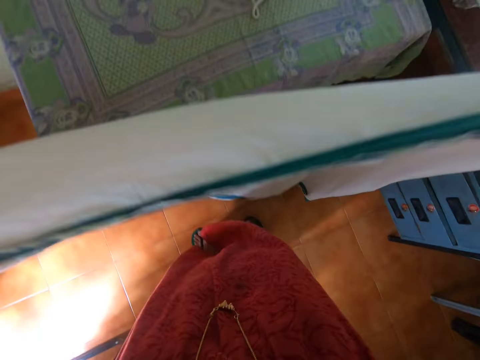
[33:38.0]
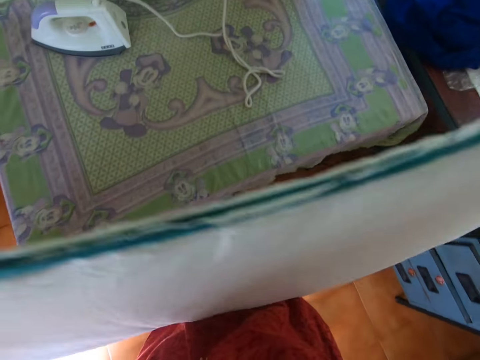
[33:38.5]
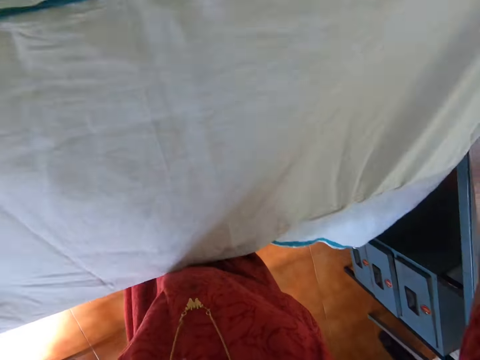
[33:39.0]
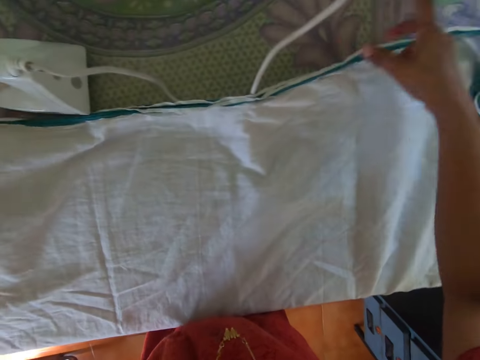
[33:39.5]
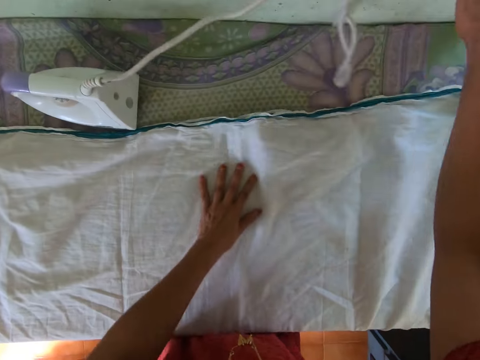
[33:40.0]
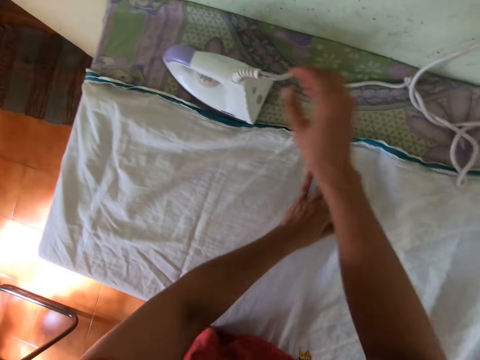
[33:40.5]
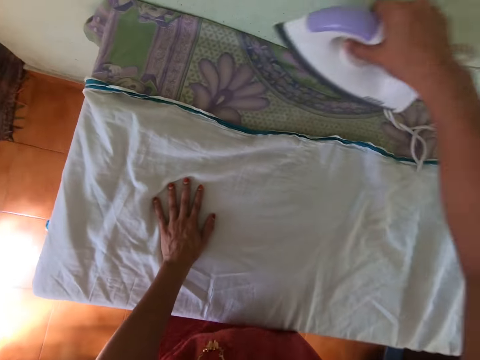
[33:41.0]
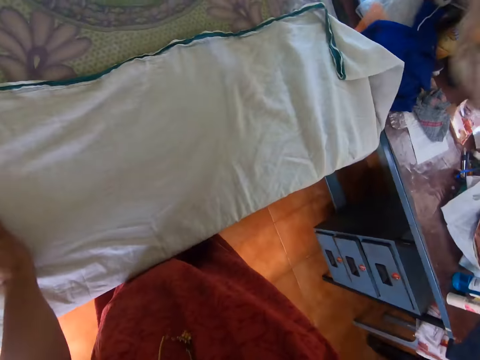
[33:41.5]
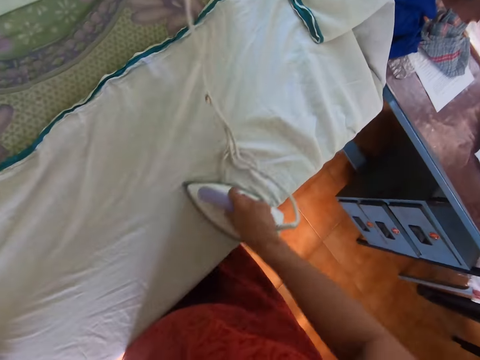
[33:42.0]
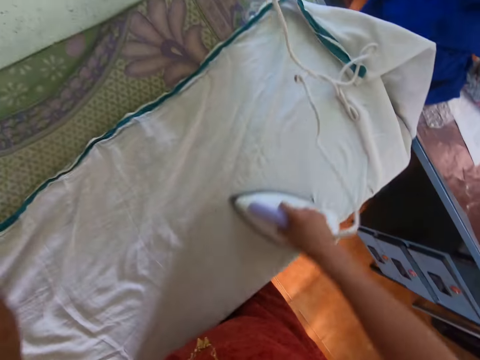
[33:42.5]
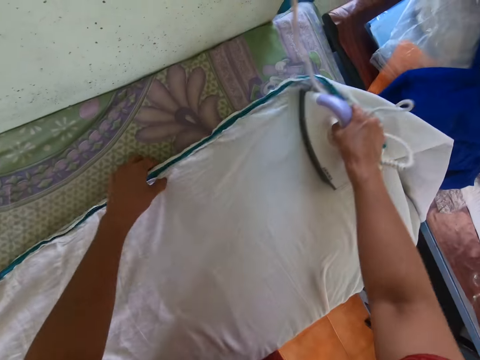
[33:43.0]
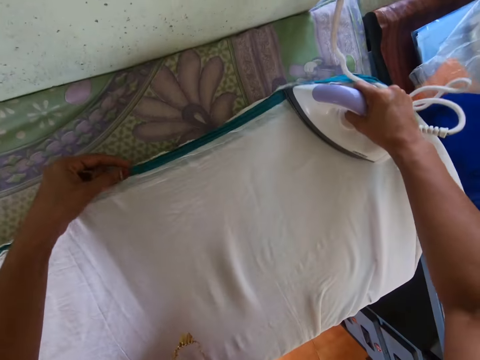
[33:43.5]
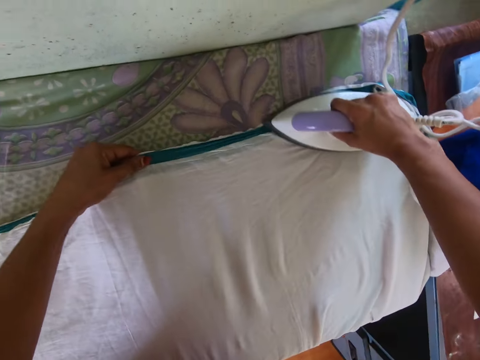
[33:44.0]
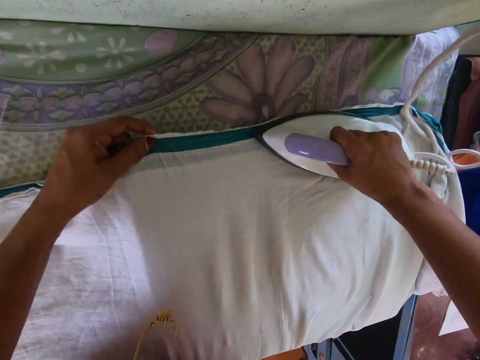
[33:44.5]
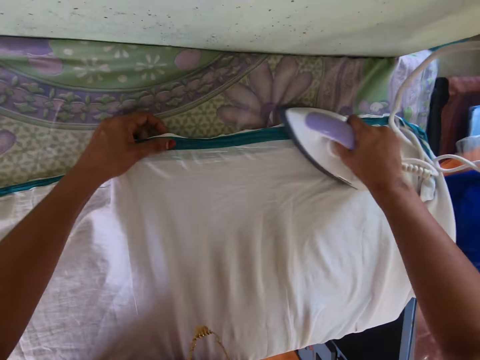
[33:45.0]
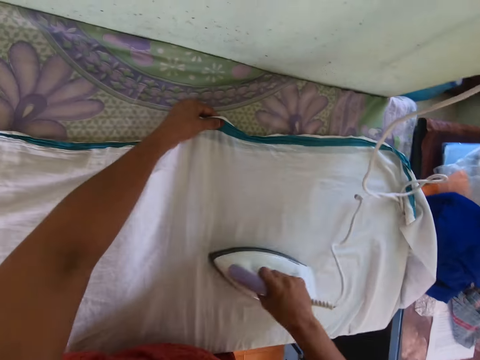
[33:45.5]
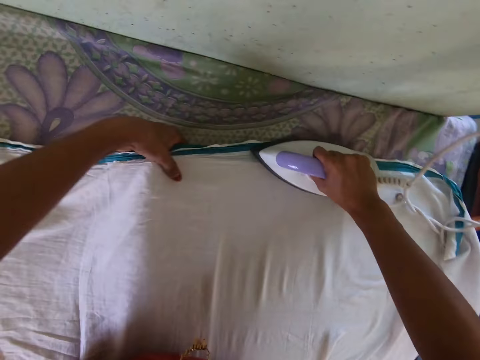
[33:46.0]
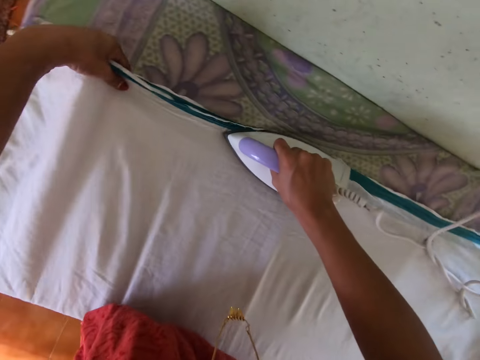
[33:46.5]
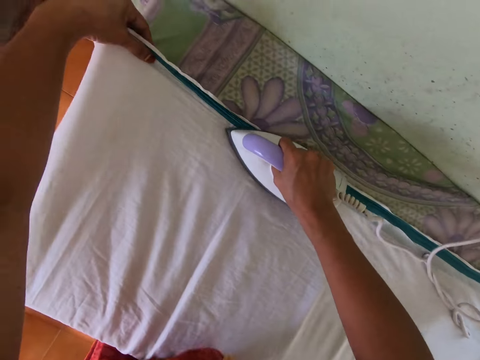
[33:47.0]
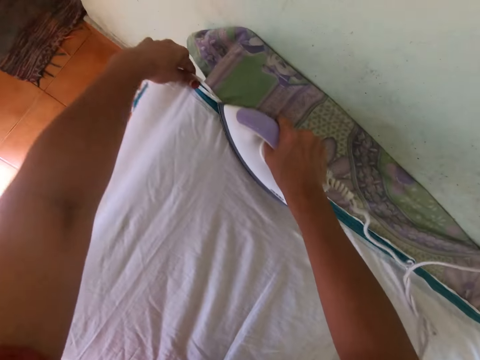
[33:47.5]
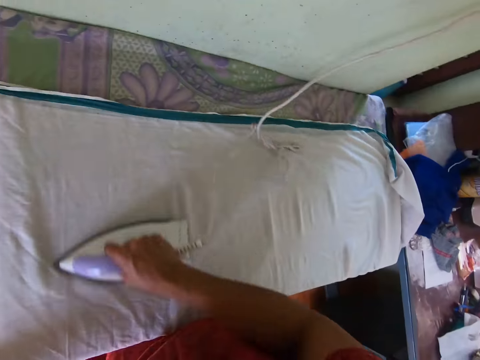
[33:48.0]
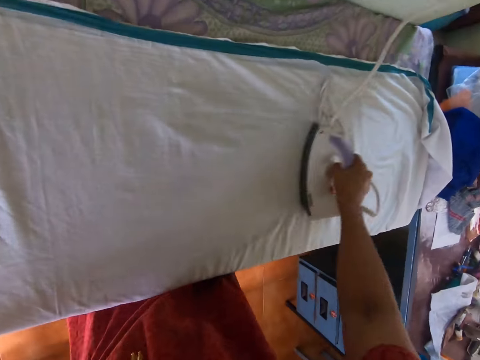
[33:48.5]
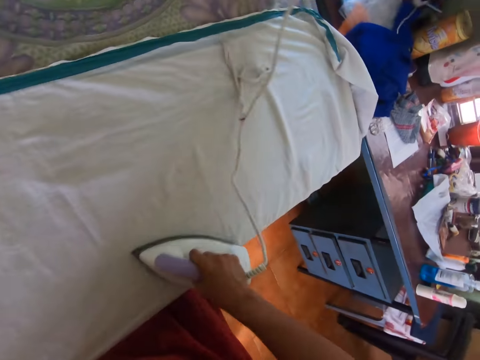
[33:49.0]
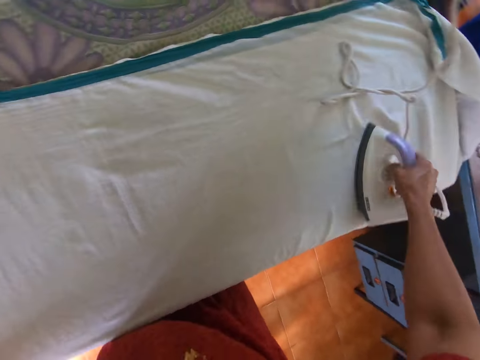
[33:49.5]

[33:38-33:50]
The camera wearer places the cloth on the table with her right hand. She picks the cloth. She moves the pressing iron cord with her right hand. She adjusts the cloth with her left hand. She picks the pressing iron from the table with her right hand. She irons the cloth on the table with the pressing iron in her right hand. She irons the cloth on the table with the pressing iron in her right hand again. She adjusts the cloth with her left hand.

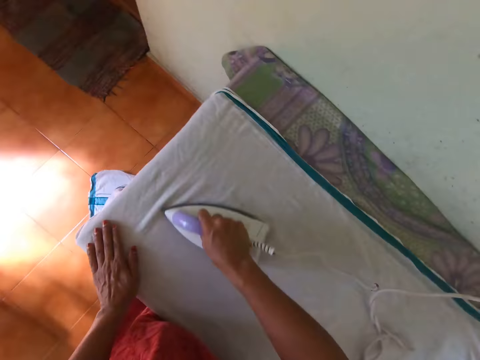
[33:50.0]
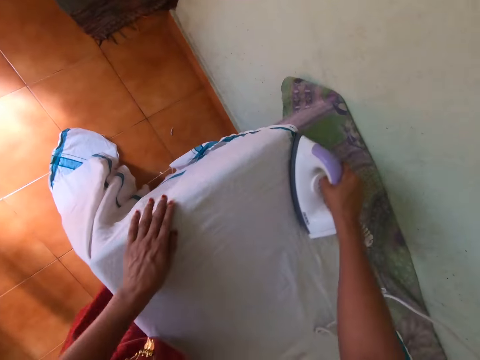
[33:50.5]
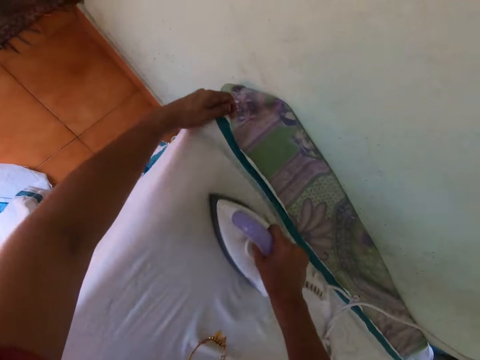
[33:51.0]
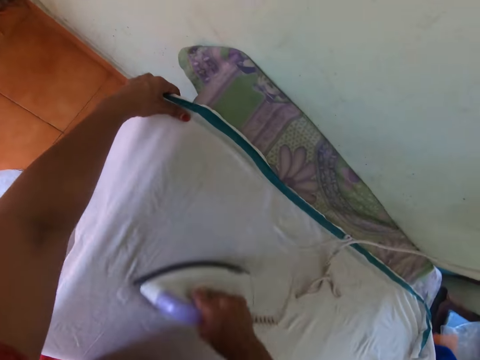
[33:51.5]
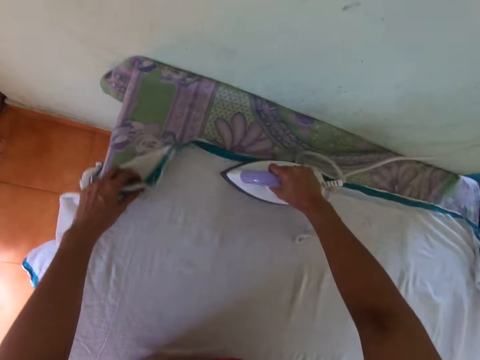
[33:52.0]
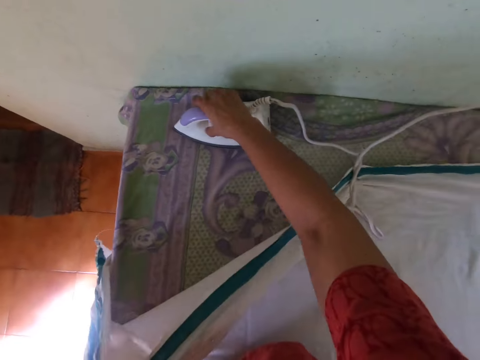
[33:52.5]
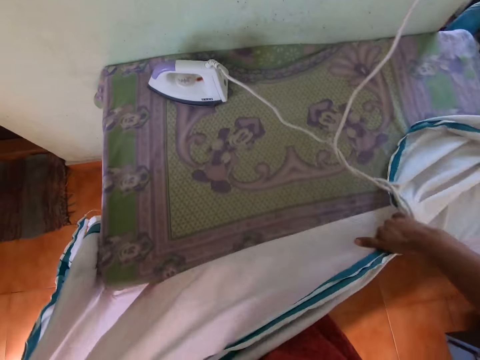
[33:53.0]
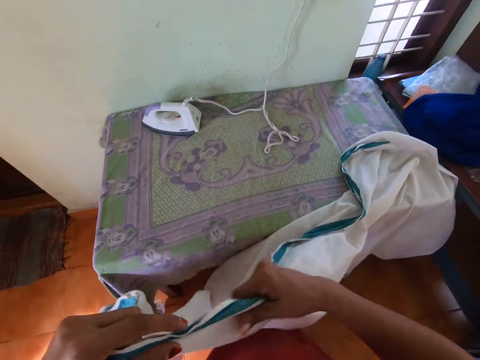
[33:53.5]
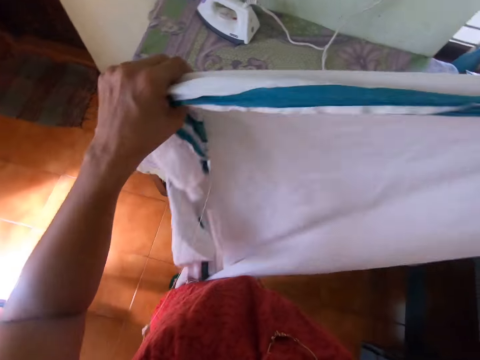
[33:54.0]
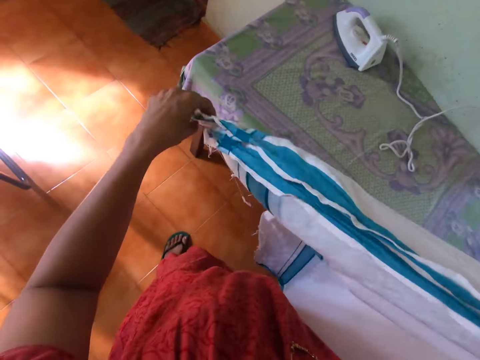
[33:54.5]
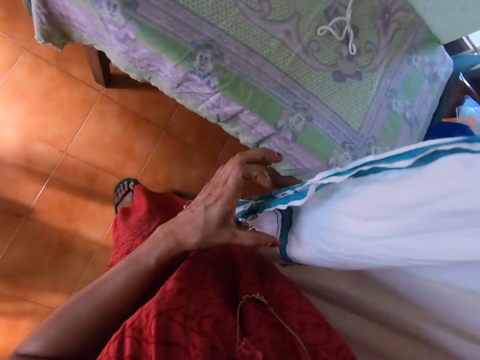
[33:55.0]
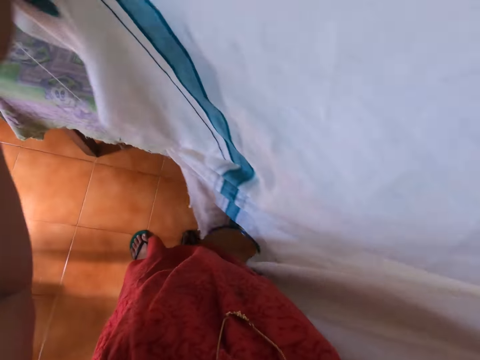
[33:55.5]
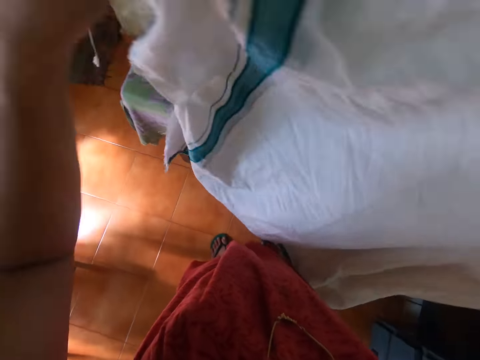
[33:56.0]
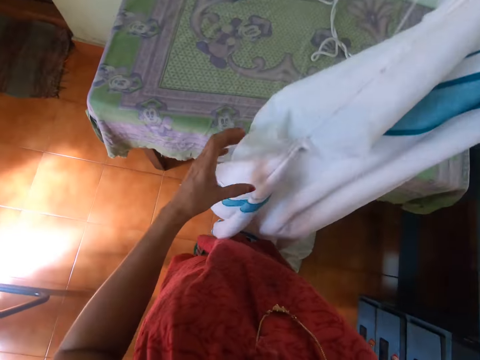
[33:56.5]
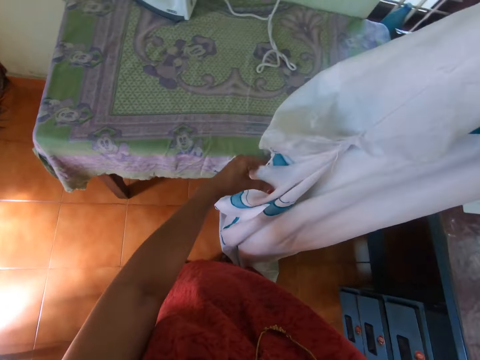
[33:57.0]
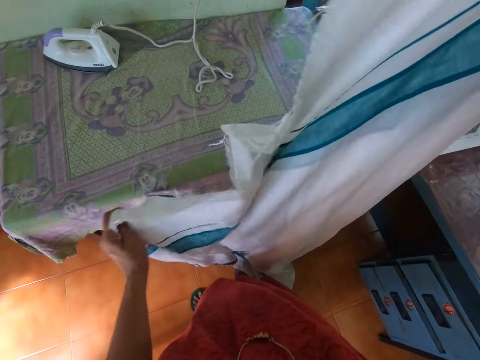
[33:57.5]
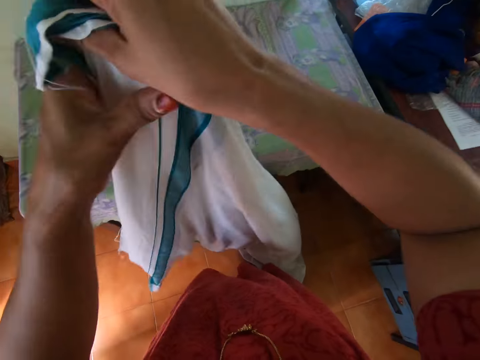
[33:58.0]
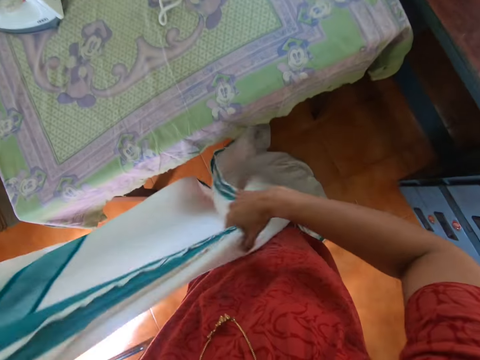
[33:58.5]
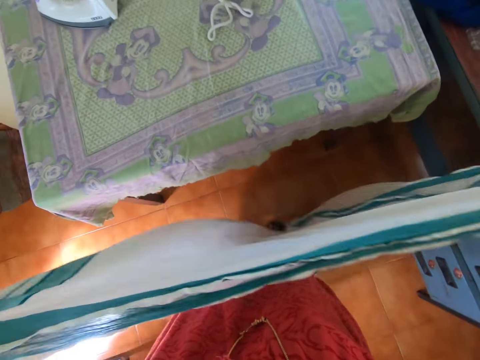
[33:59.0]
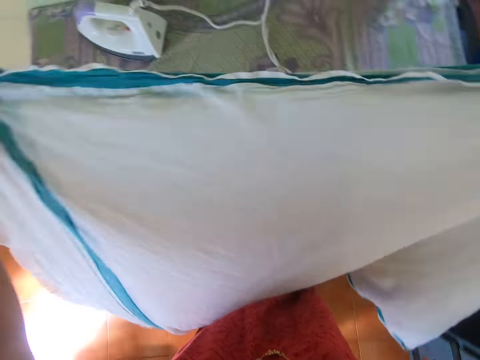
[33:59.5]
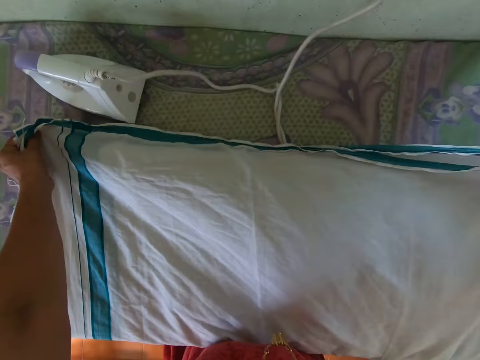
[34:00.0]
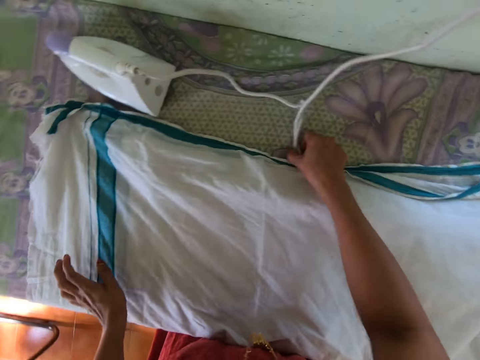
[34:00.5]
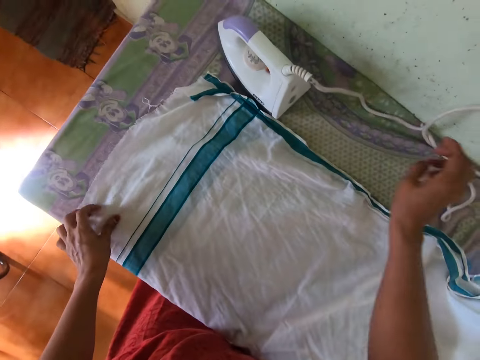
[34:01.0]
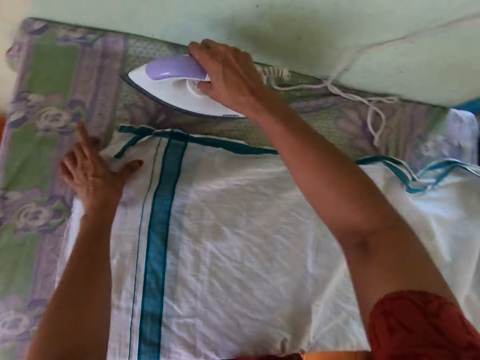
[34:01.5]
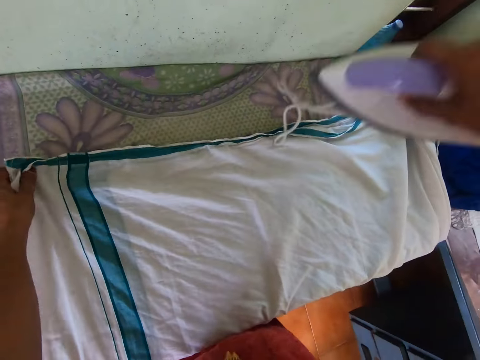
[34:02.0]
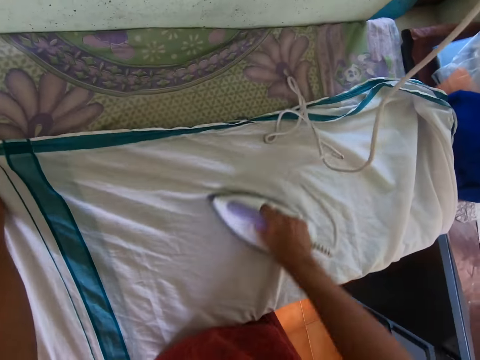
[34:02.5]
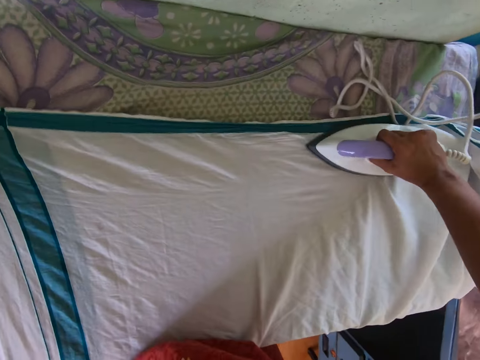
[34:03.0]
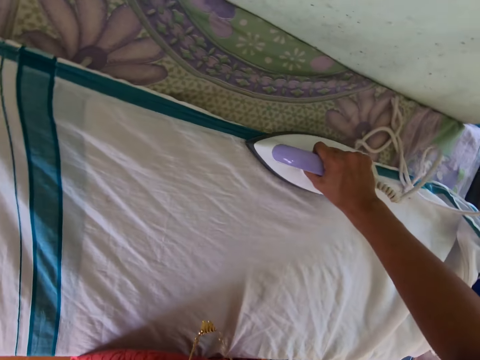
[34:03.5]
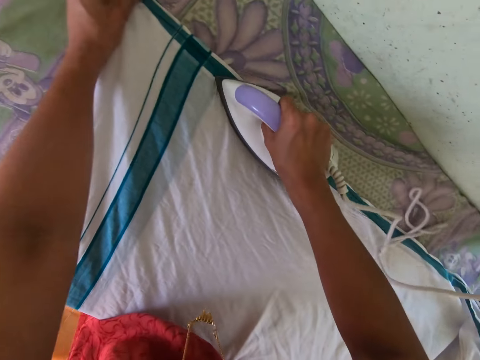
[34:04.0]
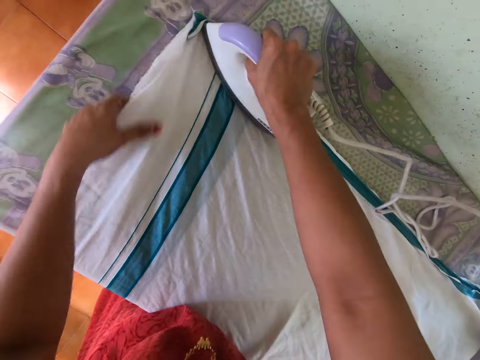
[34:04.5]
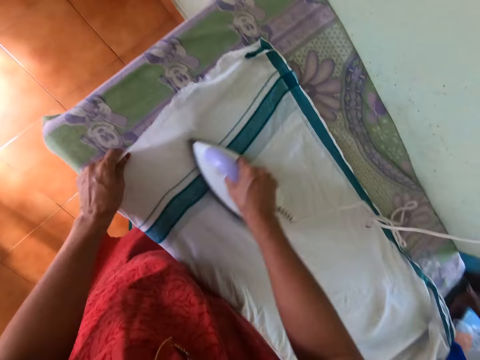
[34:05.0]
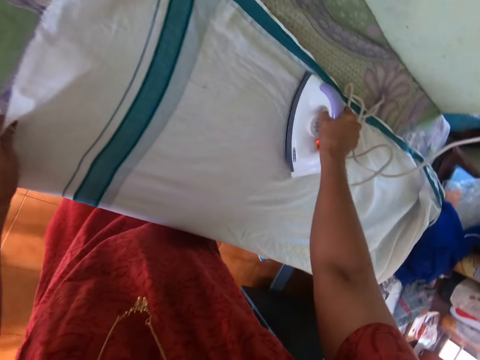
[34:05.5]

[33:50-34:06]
The camera wearer picks the cloth from the table with her left hand. She places the pressing iron on the table with her right hand. She picks the cloth from the table with her hands. She straightens the cloth with her hands. She places the cloth on the table with her hands. She moves the pressing iron cord with her right hand. She picks the pressing iron from the table with her right hand. She irons the cloth on the table with the pressing iron in her right hand.
